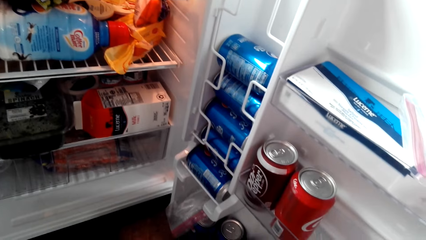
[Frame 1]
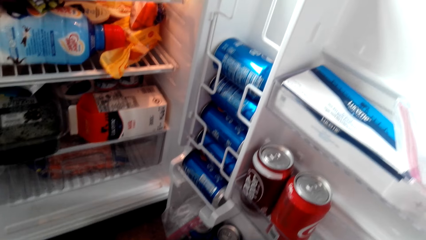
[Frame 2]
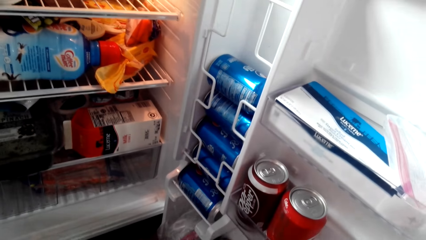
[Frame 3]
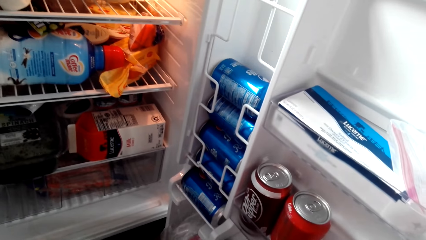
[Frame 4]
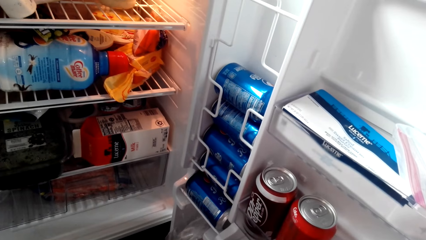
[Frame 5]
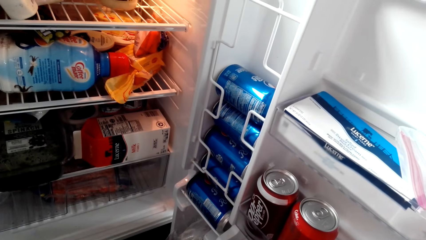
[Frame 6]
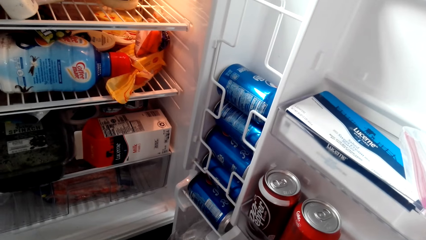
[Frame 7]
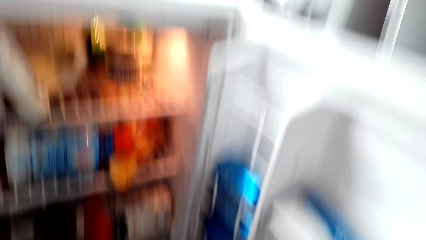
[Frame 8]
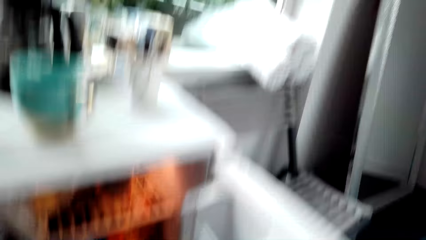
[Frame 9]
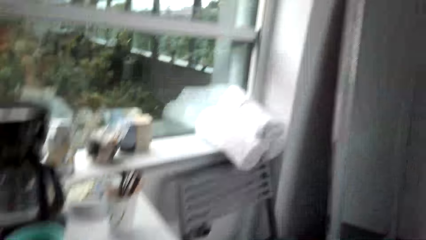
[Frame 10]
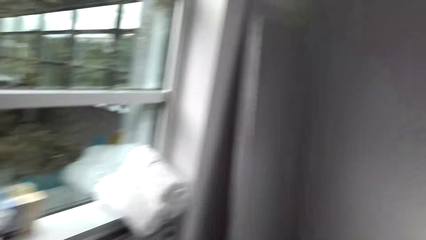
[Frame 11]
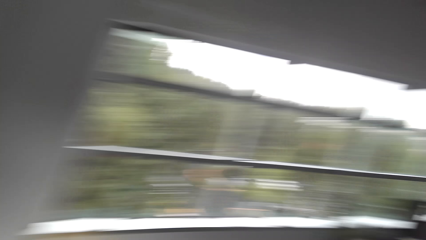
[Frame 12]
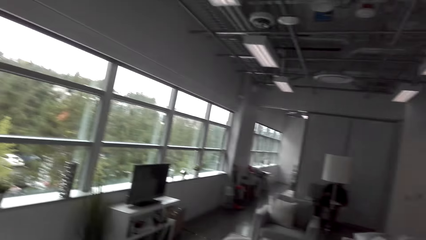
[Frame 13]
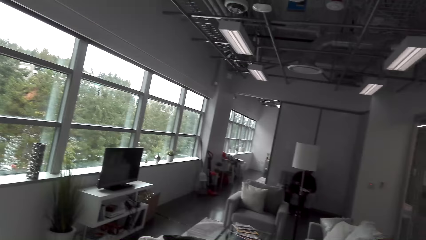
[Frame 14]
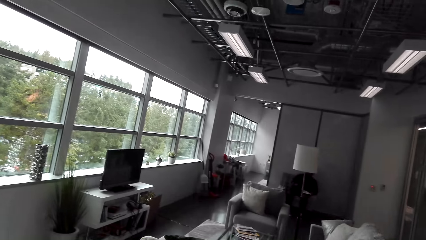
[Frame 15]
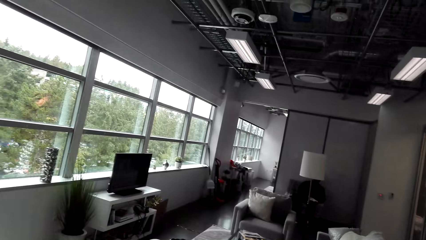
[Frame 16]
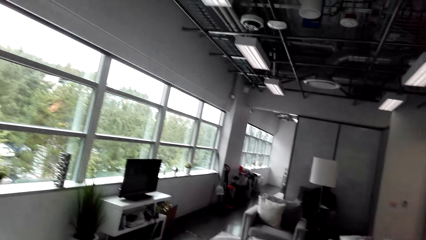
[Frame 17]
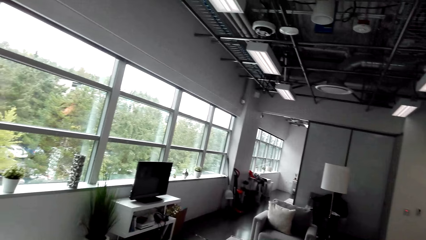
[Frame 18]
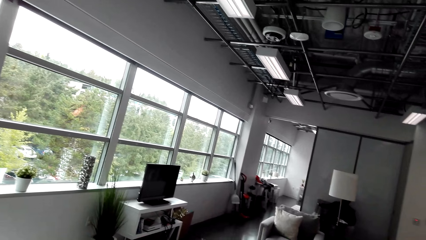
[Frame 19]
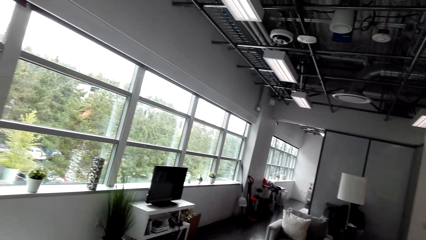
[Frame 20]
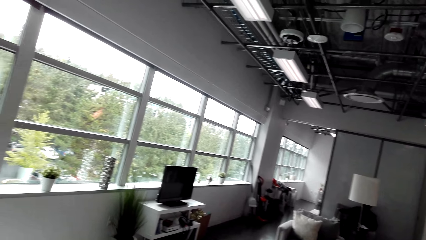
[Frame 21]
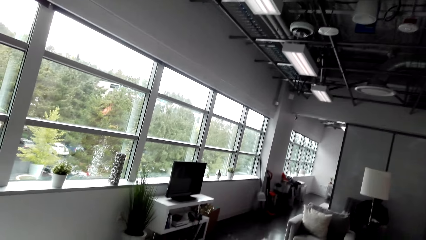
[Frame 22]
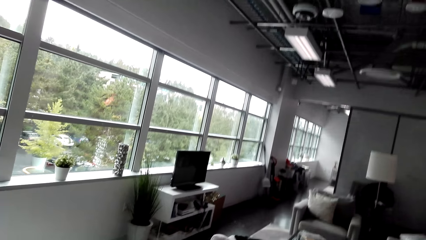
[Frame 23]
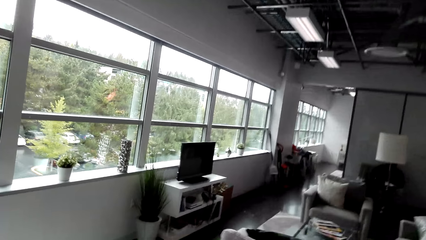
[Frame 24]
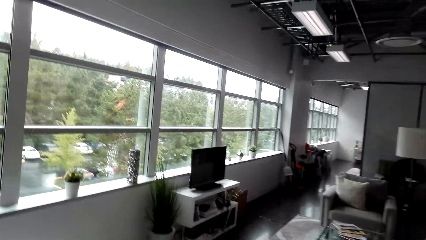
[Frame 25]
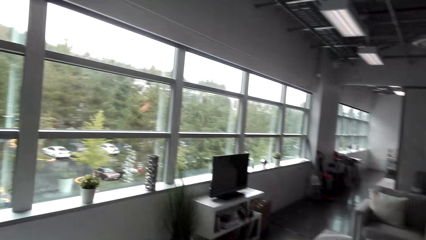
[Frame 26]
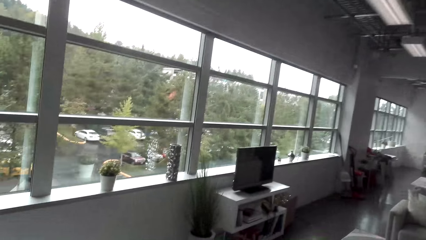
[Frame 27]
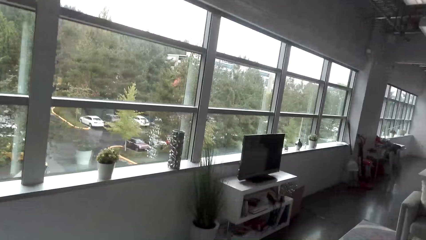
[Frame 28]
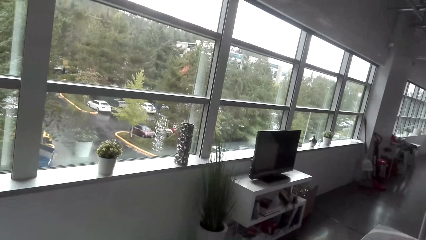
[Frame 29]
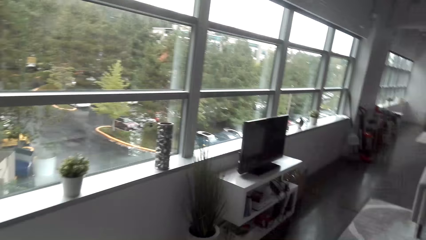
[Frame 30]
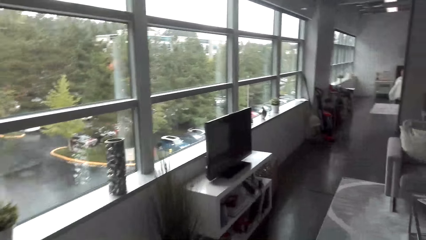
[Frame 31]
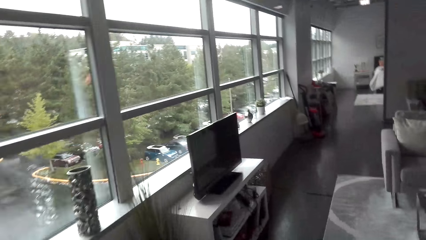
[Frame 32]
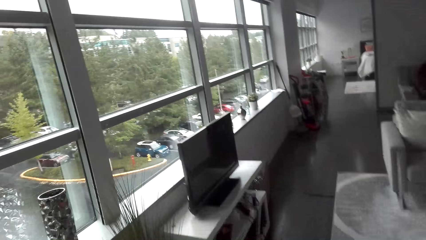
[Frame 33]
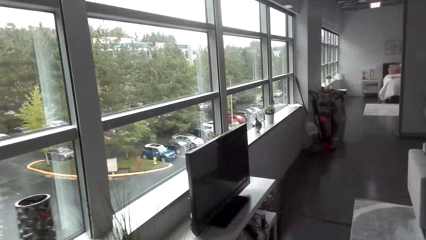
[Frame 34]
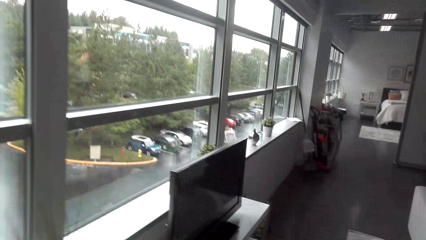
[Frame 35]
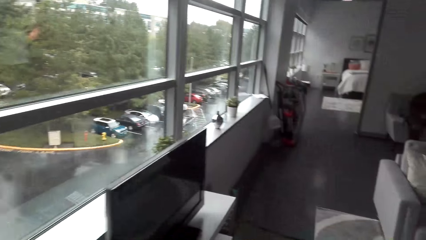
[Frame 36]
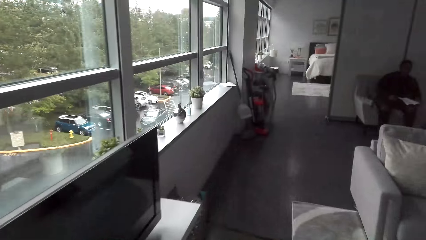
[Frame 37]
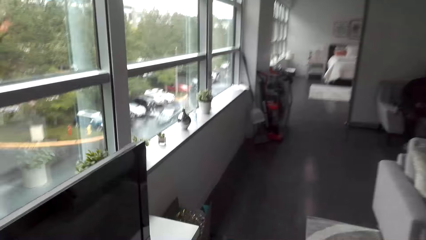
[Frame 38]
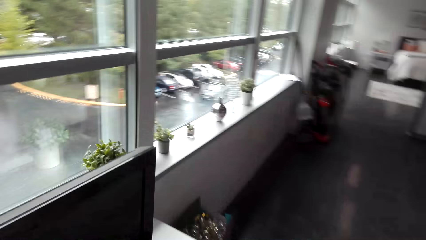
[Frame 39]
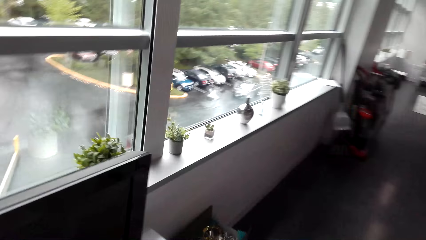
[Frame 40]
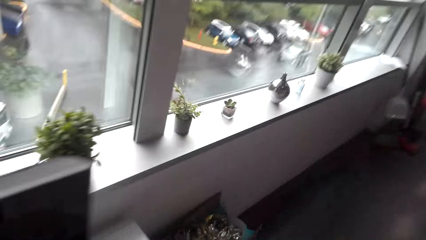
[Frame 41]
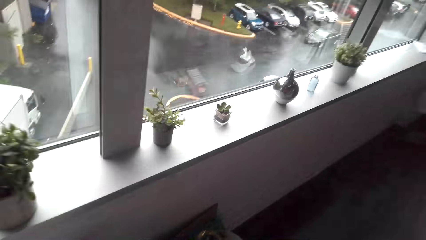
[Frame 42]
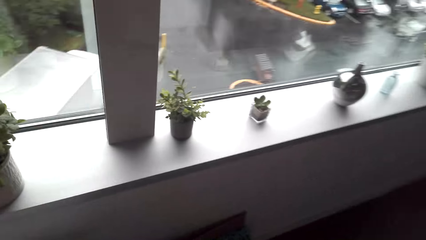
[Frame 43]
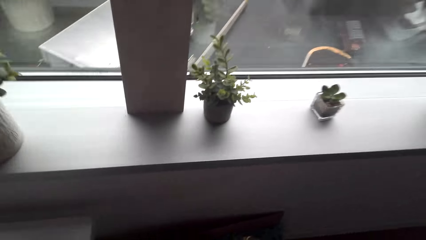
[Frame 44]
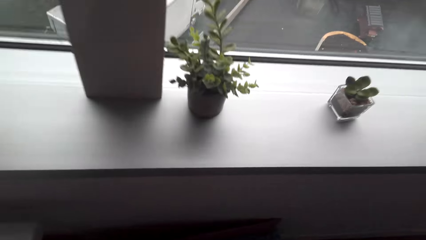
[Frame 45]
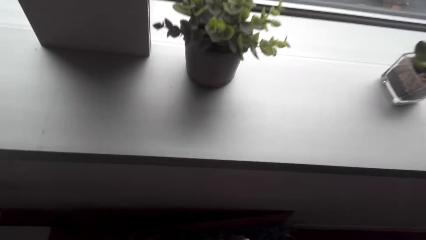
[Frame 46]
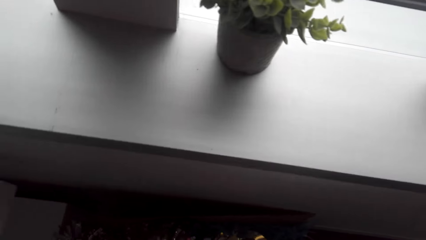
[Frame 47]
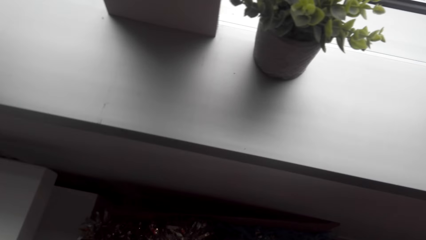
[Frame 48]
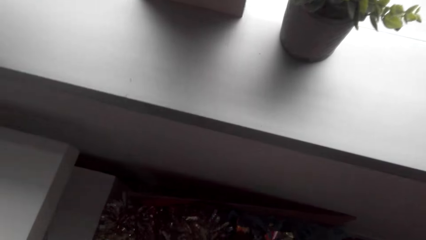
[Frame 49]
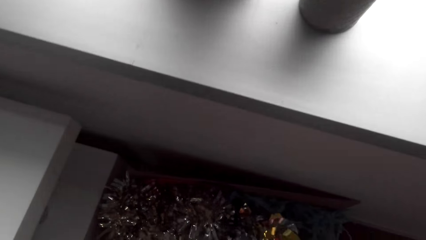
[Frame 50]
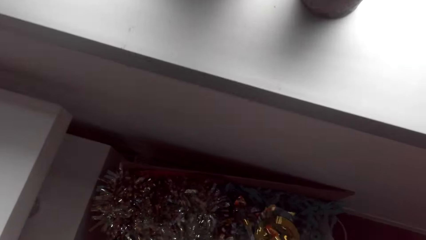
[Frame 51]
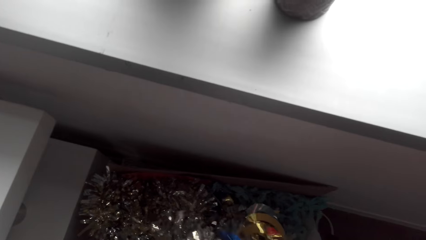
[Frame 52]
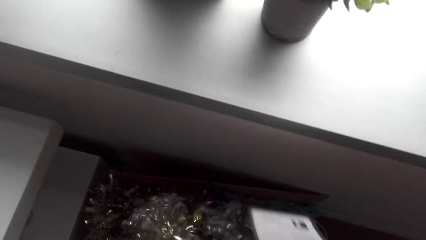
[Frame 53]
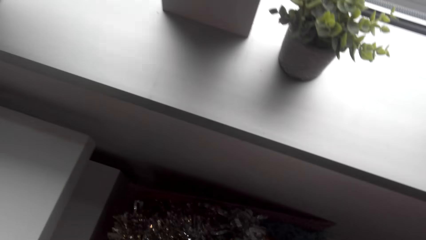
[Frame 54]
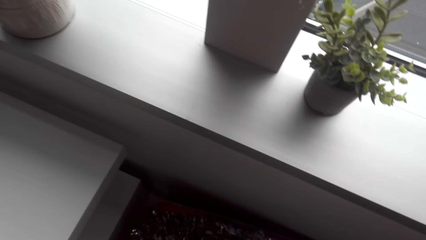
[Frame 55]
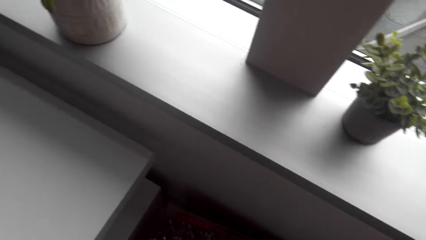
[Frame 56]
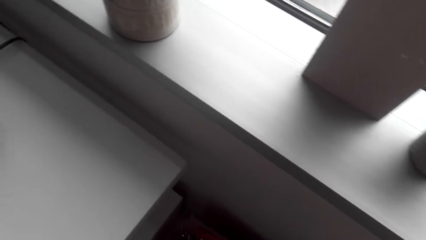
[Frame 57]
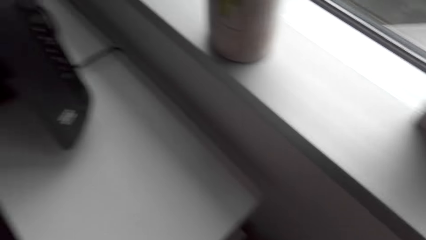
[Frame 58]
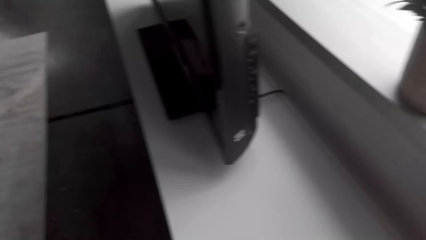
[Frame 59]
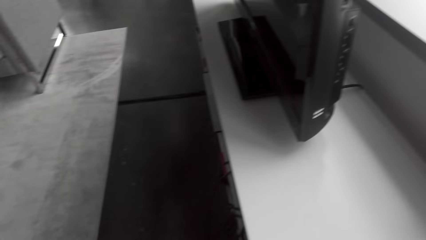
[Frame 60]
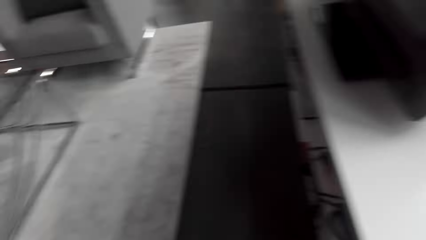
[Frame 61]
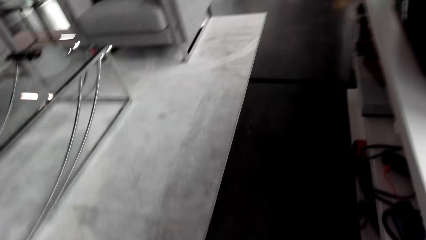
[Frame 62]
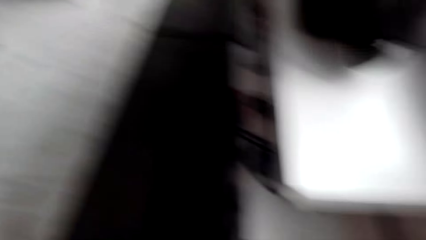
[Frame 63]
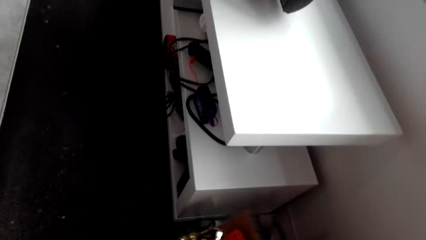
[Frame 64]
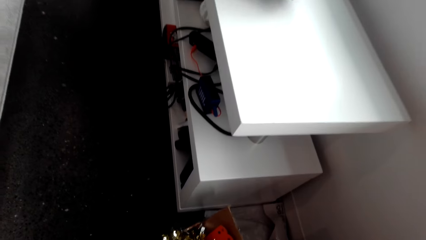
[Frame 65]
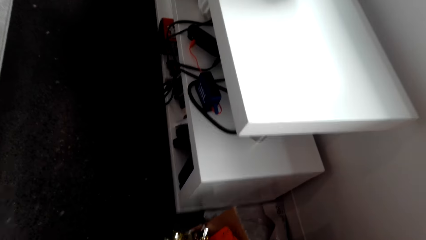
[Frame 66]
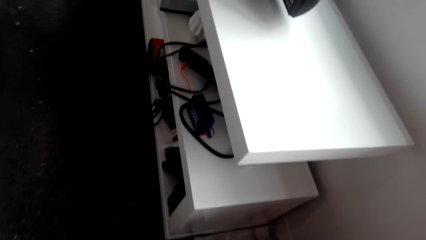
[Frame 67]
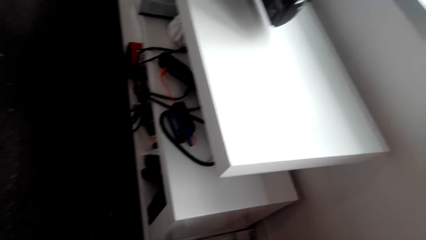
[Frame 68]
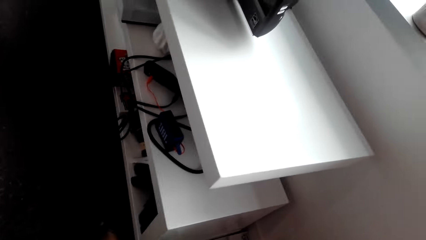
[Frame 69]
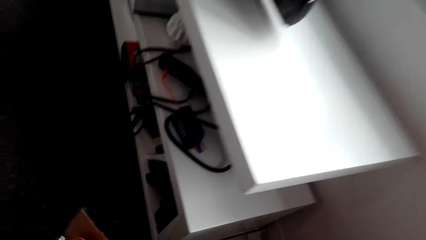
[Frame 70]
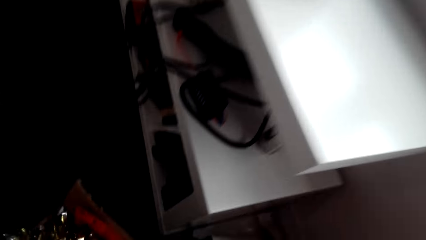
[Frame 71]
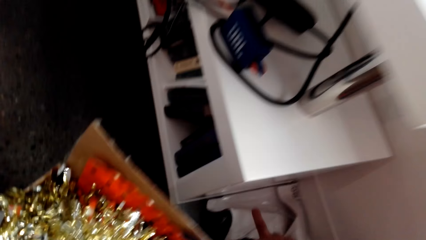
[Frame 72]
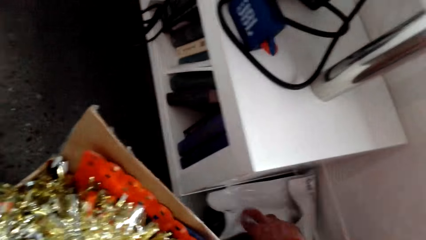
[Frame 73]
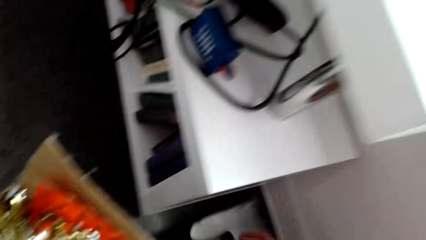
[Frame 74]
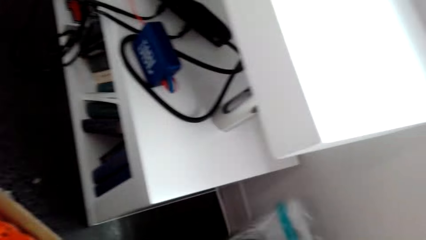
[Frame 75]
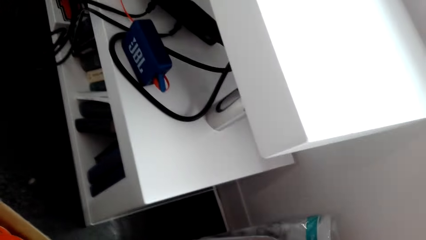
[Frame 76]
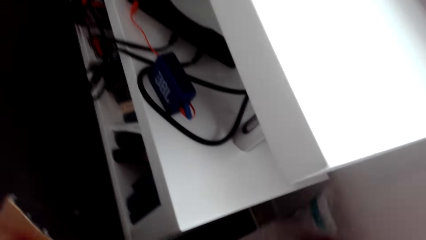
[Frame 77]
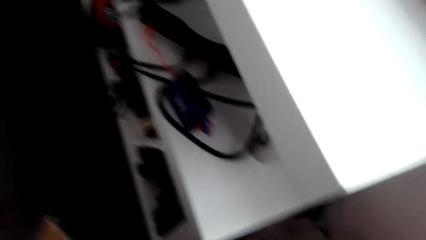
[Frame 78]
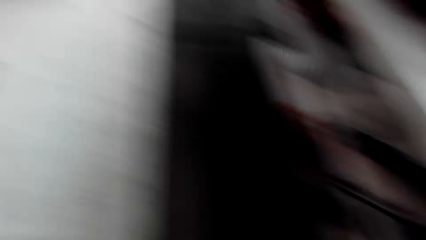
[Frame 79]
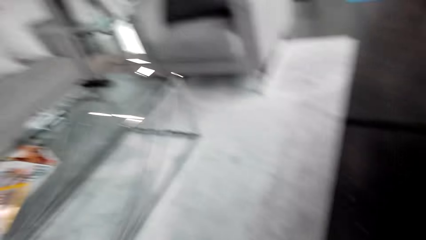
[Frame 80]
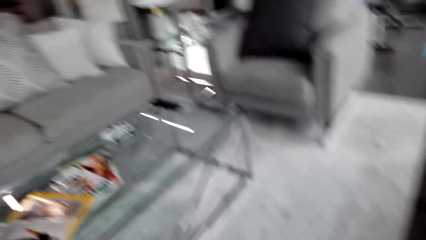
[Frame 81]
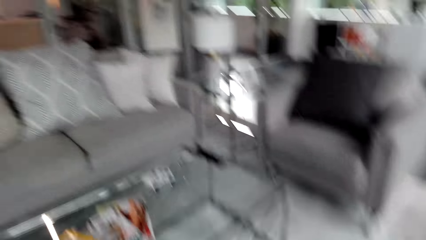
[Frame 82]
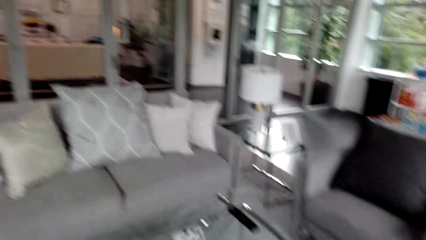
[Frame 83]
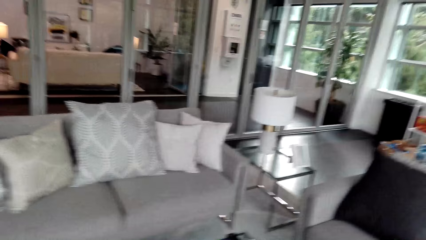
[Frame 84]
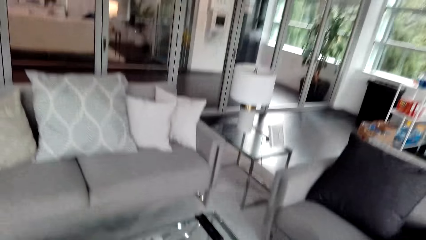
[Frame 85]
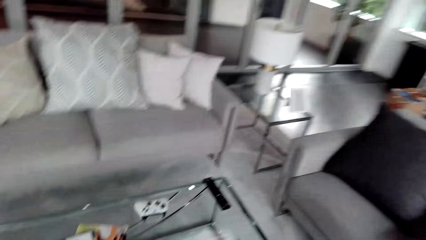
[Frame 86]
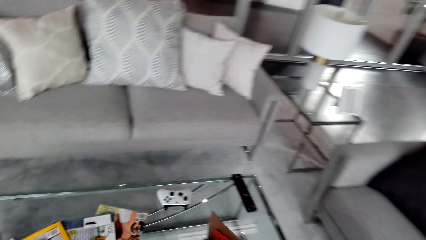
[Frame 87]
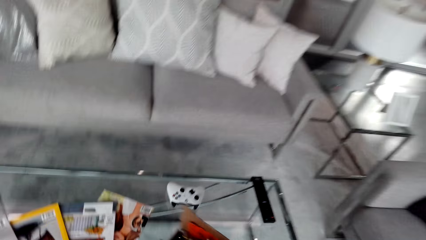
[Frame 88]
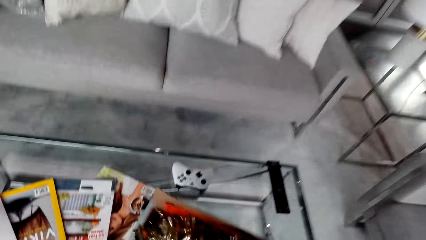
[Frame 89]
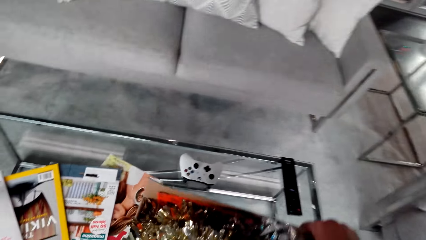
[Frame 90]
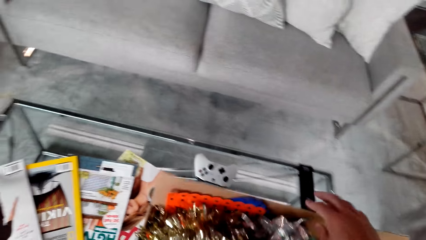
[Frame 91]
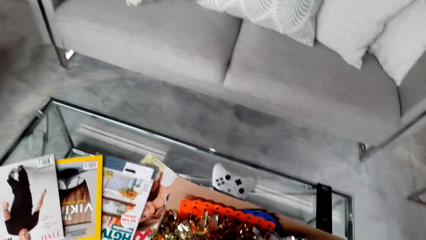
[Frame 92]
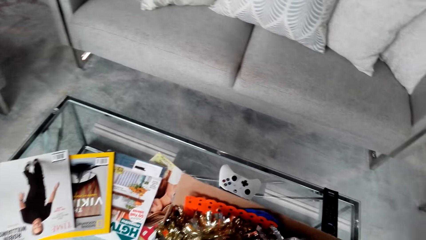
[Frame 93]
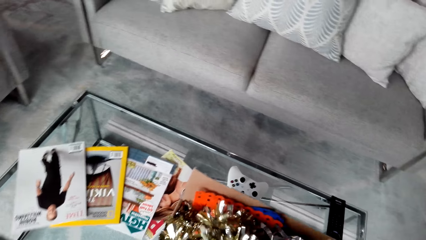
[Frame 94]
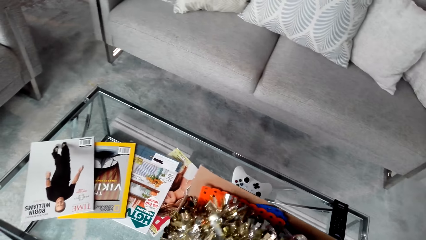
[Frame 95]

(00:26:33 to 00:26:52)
The camera wearer turns from the fridge. They walk. They touch decorations in a box. They move the box. They move a paper on the floor. They move the box to the table.
